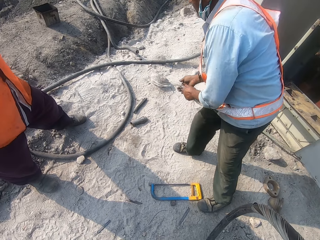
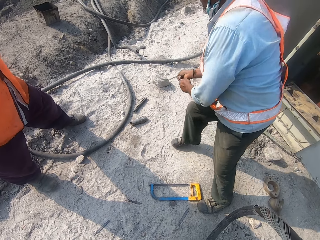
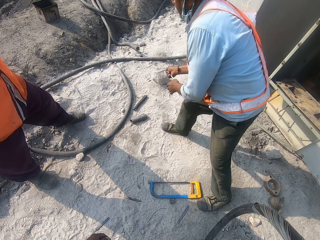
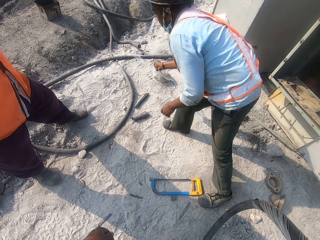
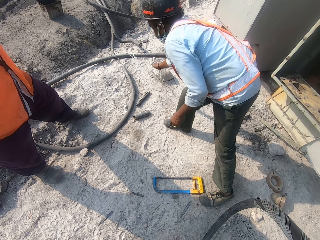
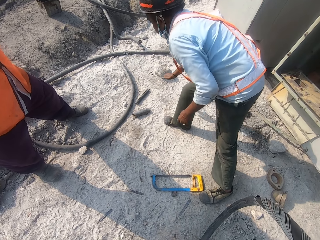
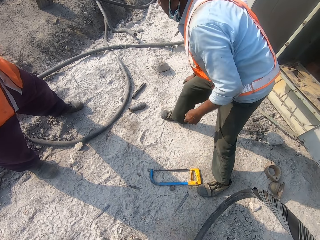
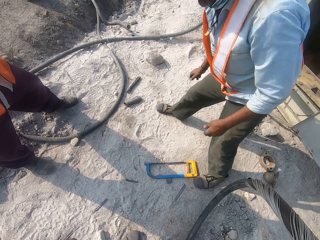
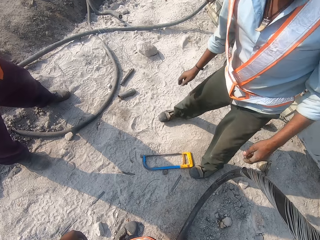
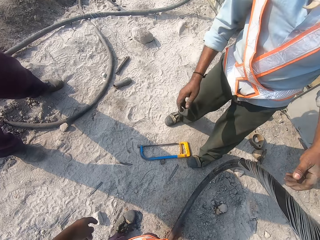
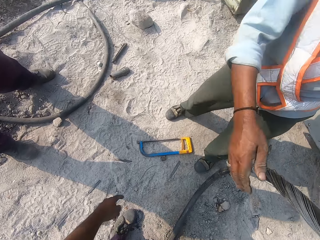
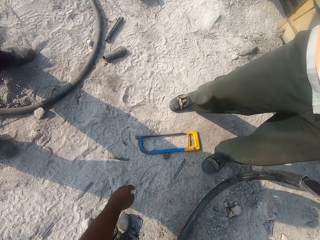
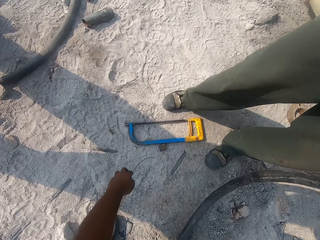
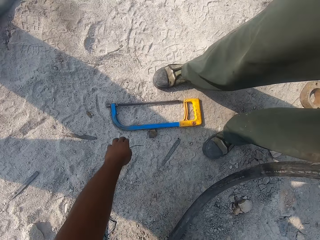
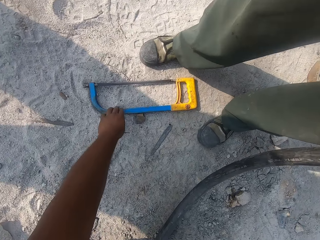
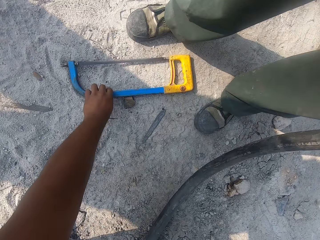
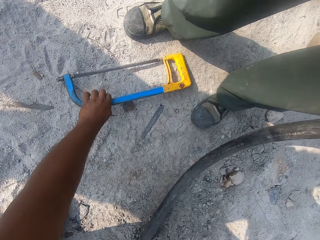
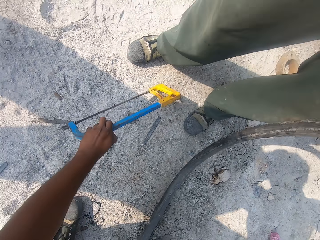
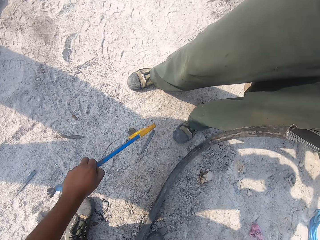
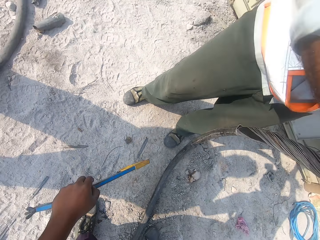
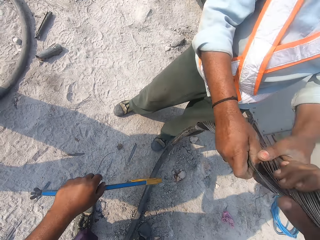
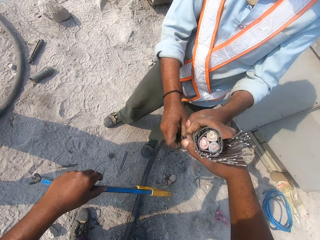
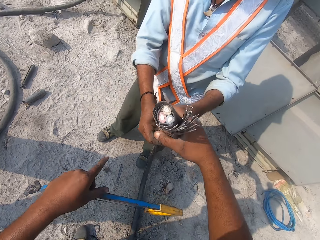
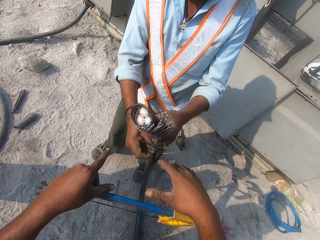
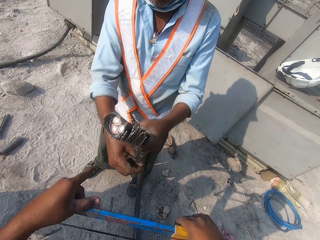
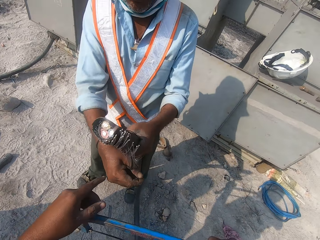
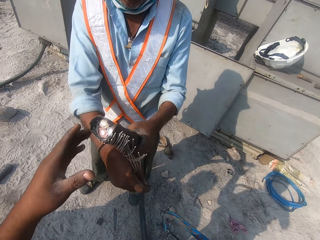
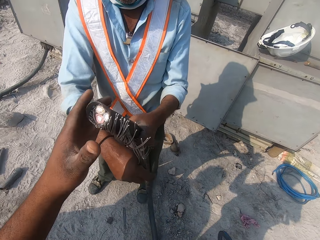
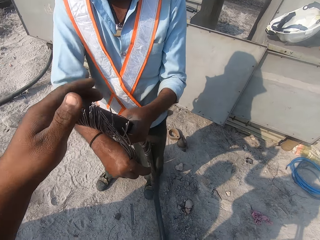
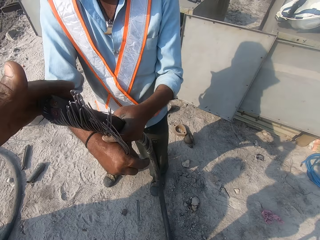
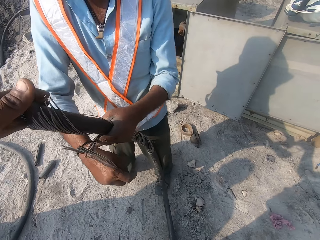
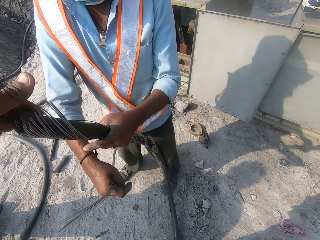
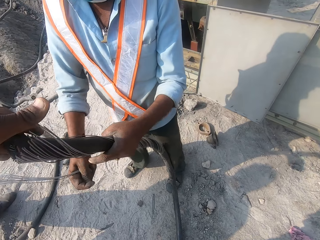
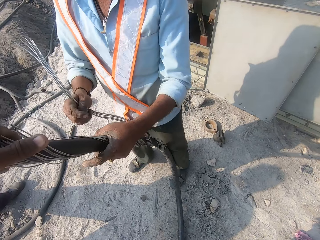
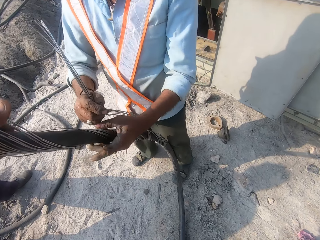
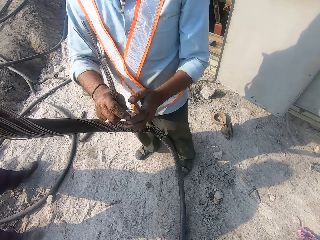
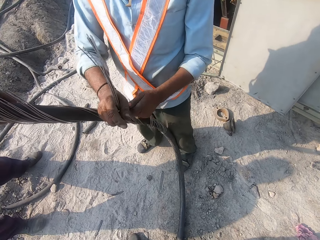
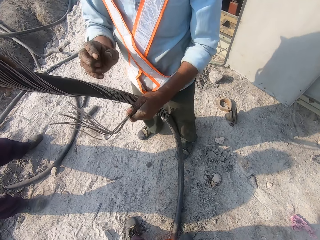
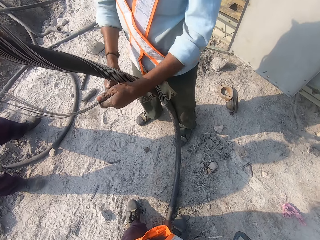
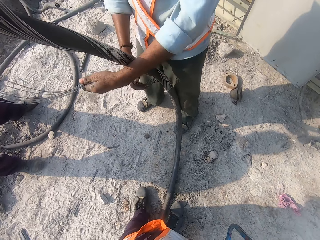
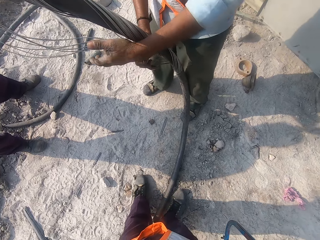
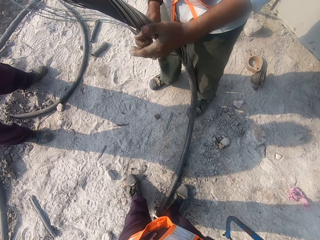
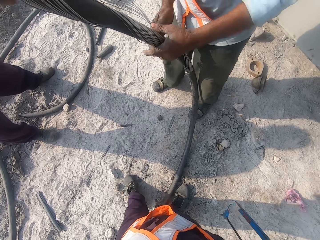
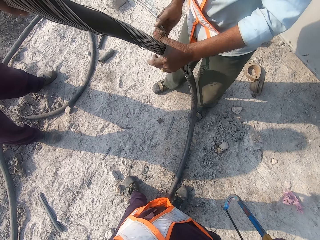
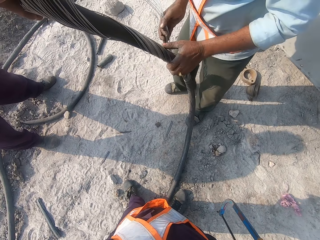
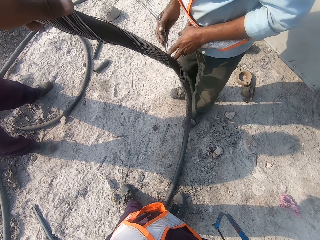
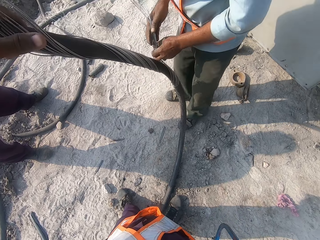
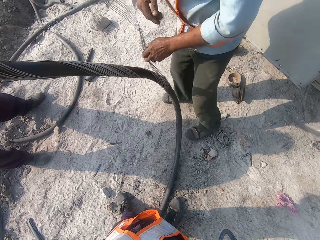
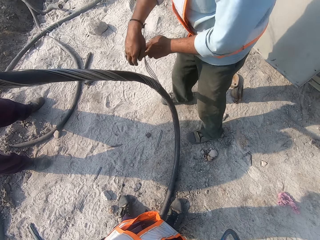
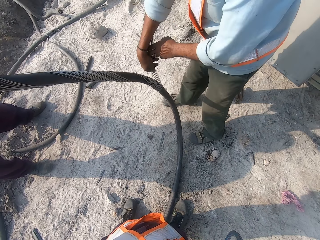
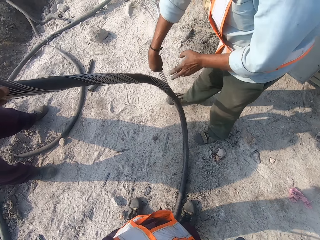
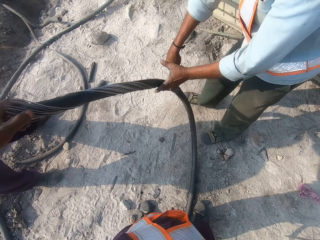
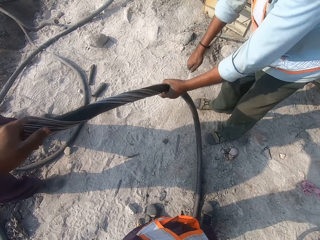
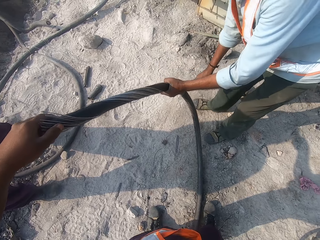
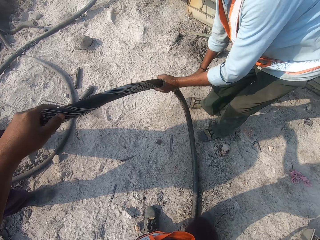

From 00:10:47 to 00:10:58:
A man holds the metal wire. The man puts down the metal wire. The camera wearer picks up a hacksaw. They hold the power cable. The man removes wires on the cable.

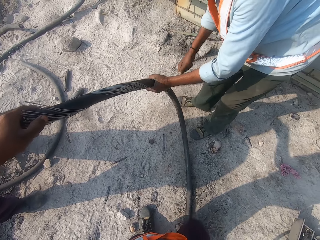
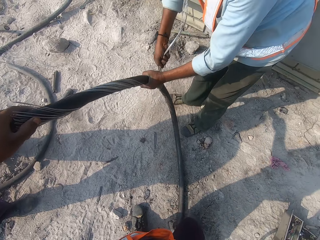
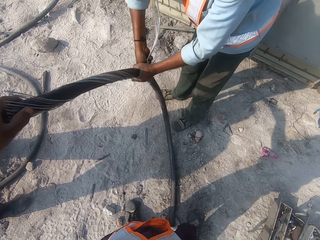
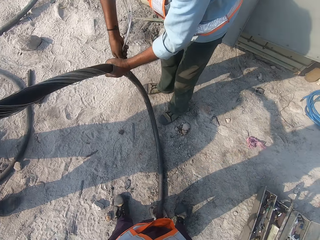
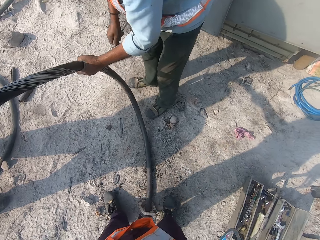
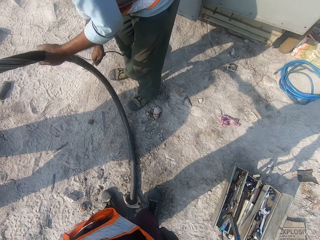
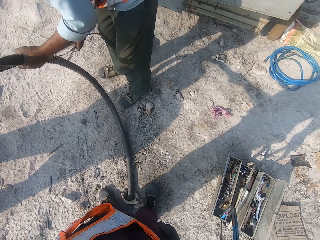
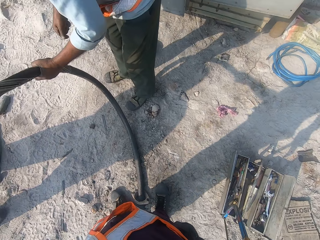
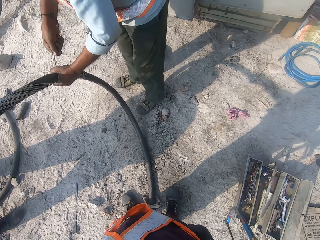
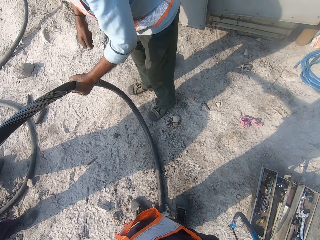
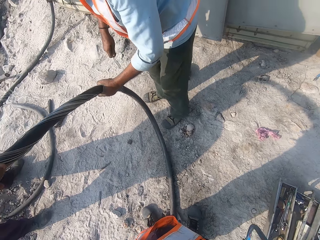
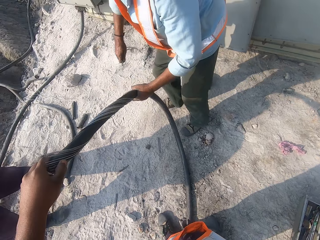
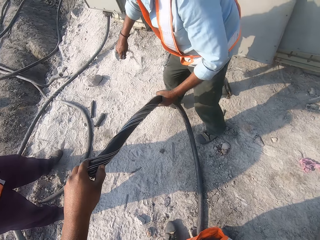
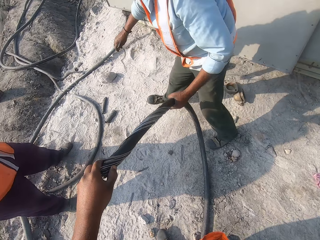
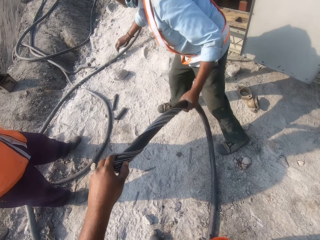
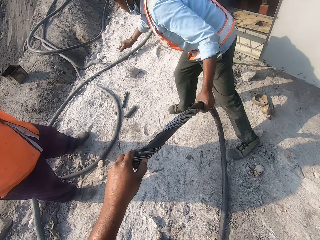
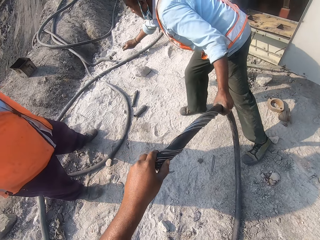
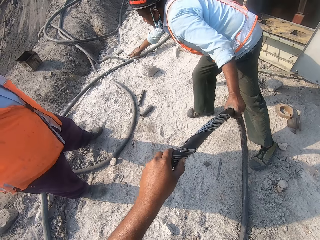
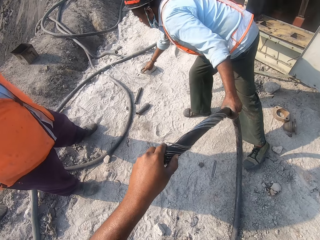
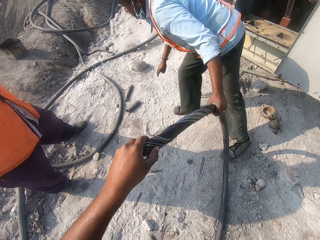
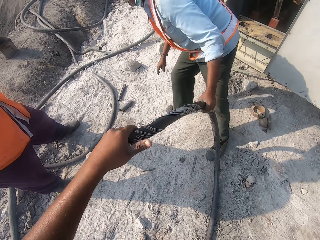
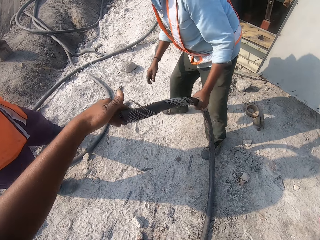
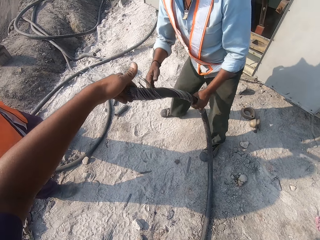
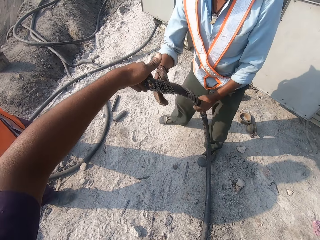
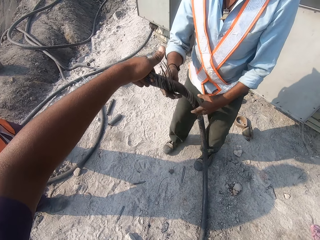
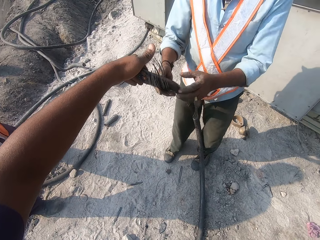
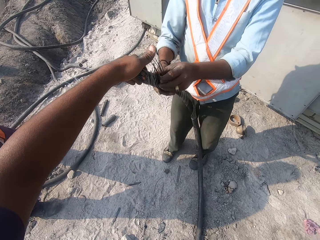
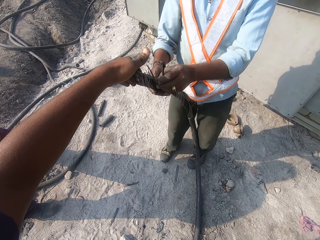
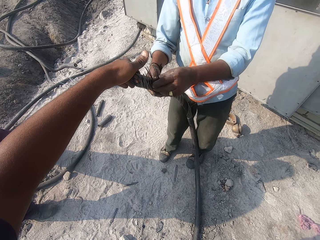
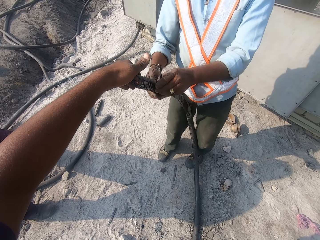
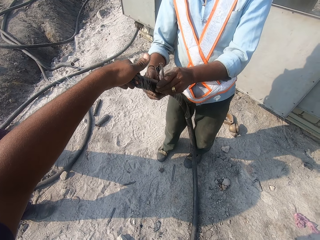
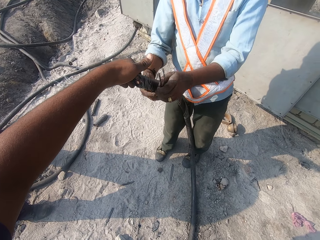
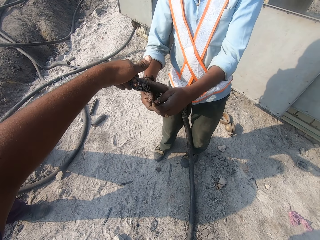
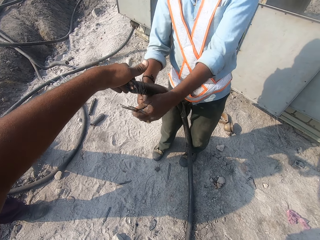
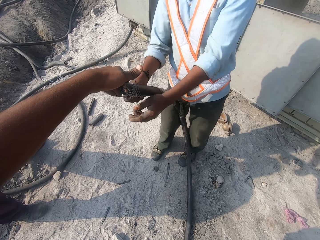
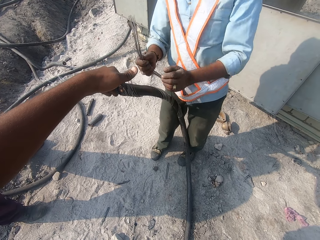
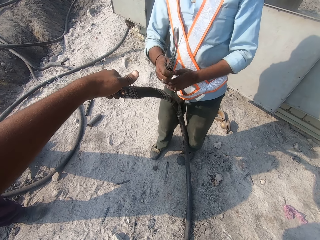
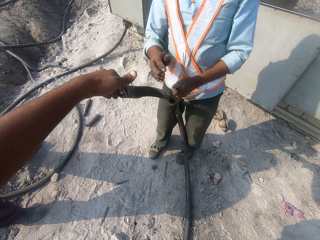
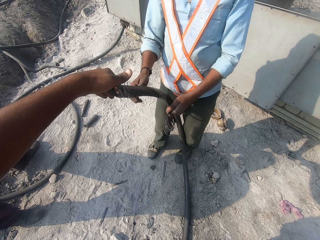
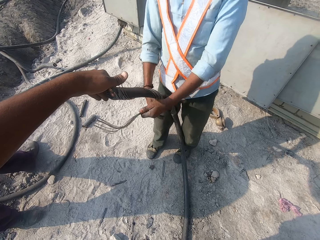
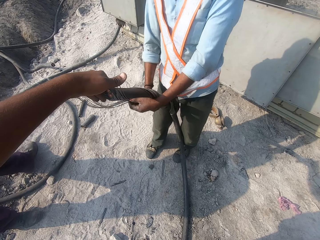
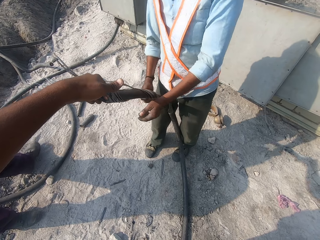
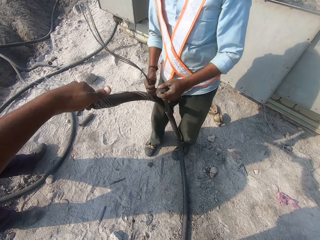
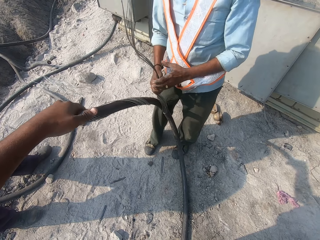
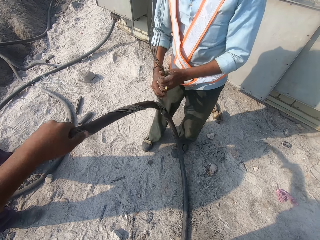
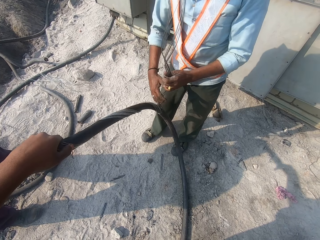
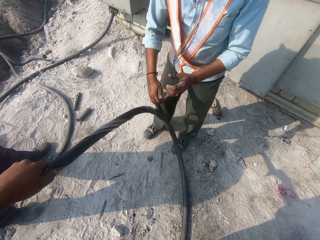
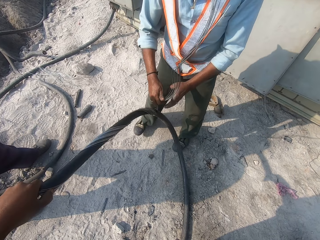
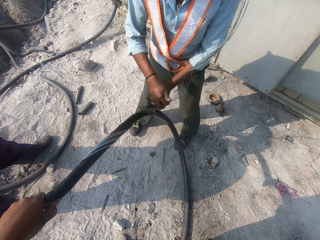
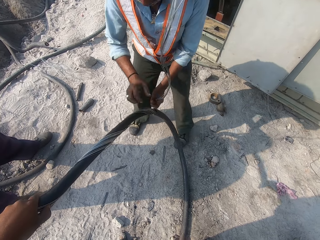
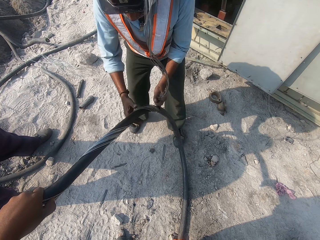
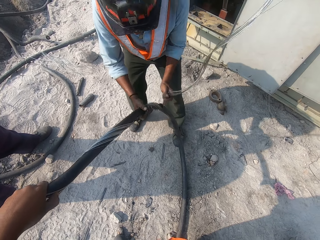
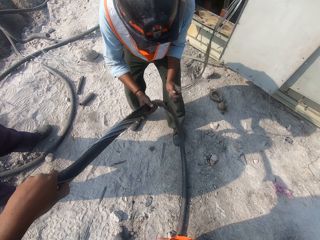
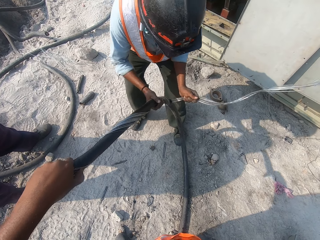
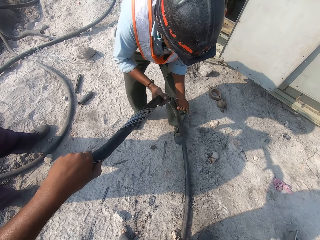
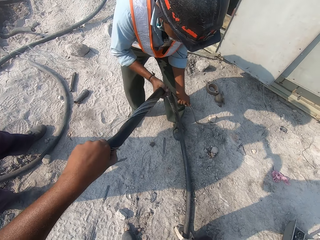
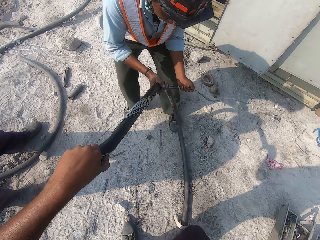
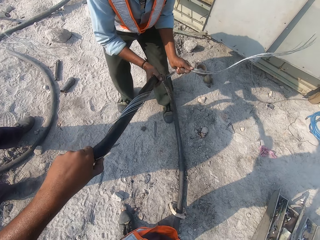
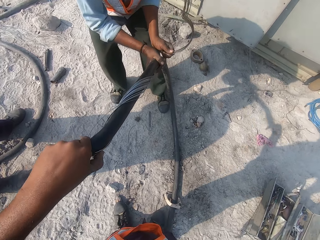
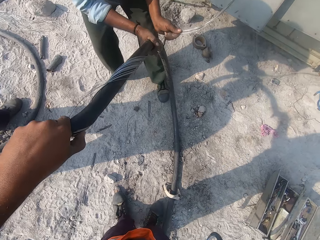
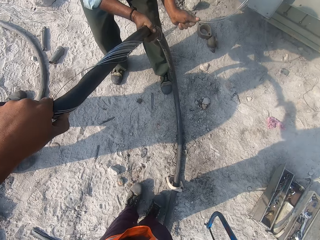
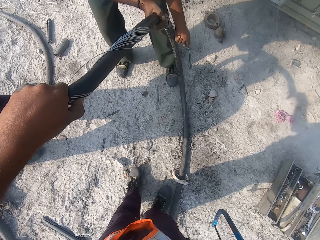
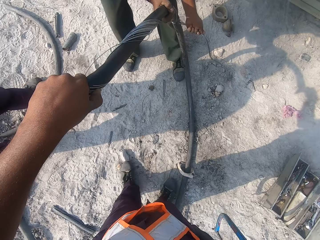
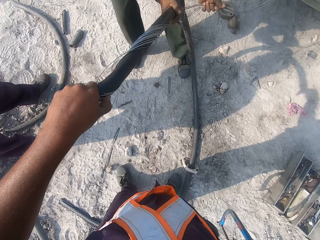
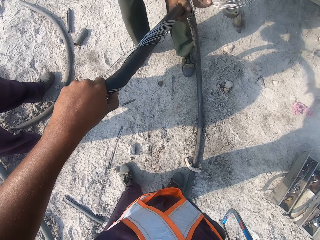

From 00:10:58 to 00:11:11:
A man pulls the metal wire. The man cuts the metal wire. The man puts down the metal wire. The man unwires the metal wire from the power cable. The man cuts the steel wires.
